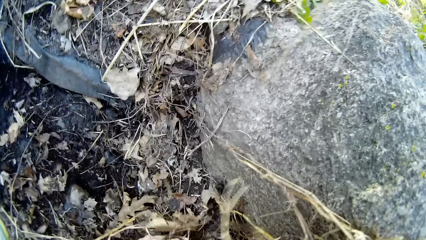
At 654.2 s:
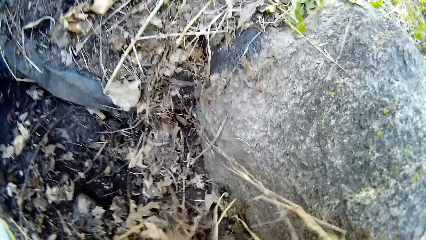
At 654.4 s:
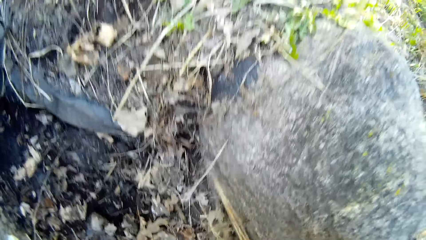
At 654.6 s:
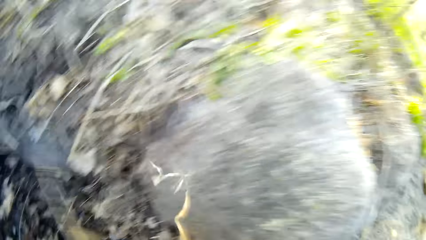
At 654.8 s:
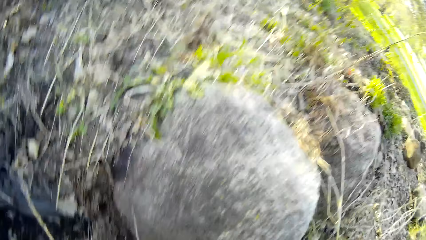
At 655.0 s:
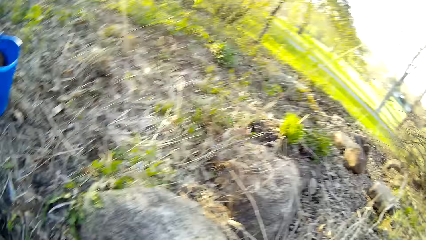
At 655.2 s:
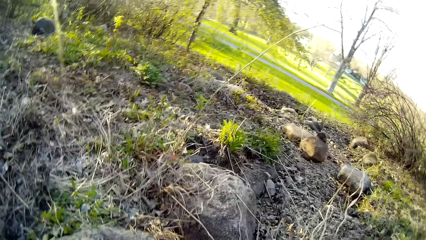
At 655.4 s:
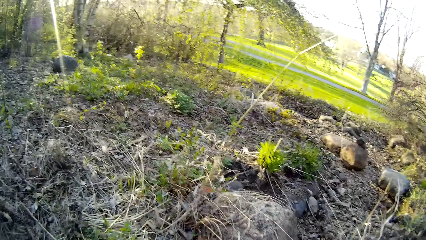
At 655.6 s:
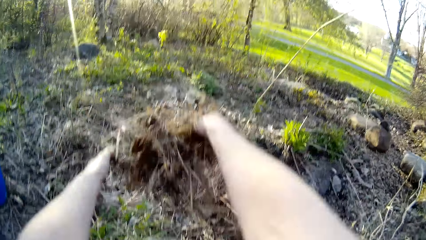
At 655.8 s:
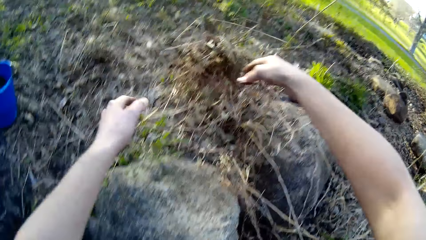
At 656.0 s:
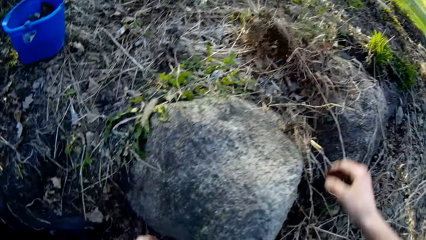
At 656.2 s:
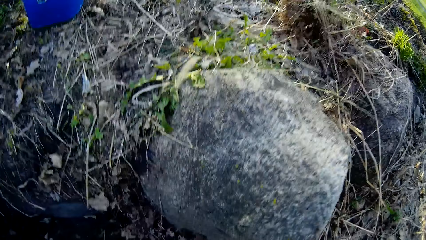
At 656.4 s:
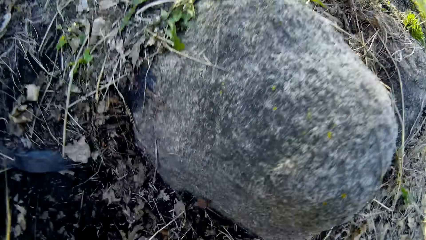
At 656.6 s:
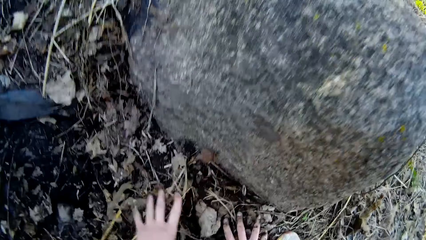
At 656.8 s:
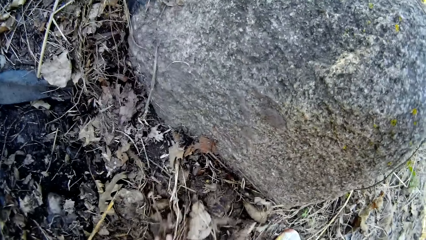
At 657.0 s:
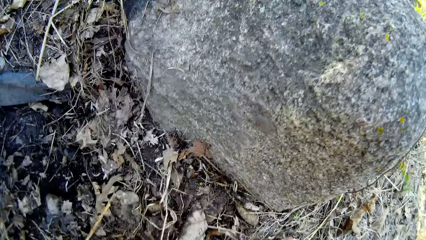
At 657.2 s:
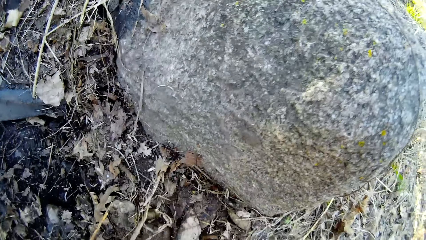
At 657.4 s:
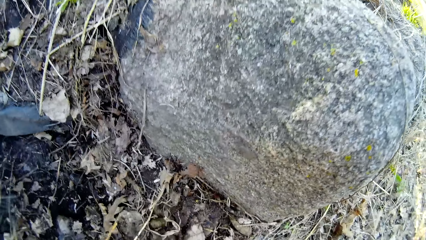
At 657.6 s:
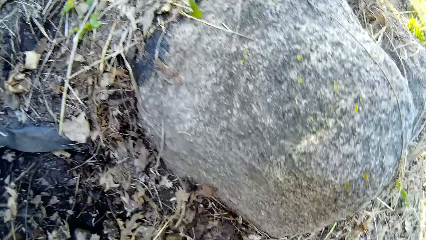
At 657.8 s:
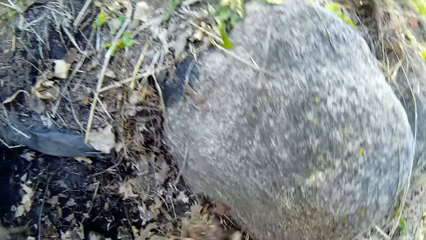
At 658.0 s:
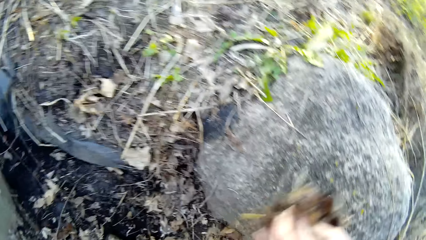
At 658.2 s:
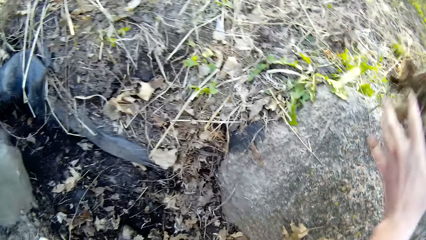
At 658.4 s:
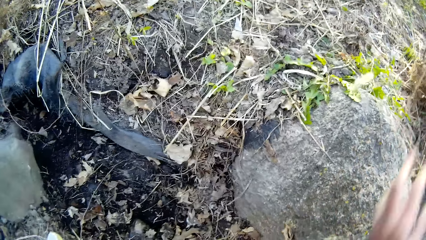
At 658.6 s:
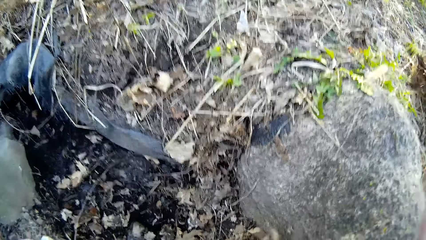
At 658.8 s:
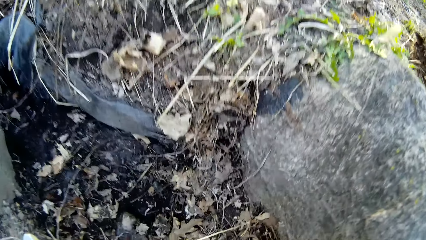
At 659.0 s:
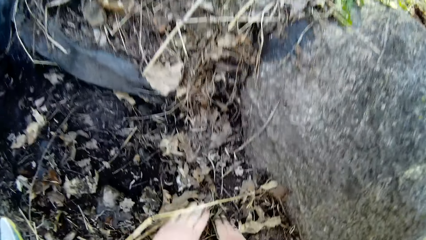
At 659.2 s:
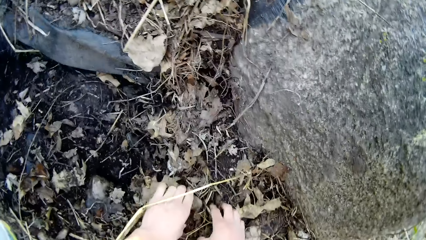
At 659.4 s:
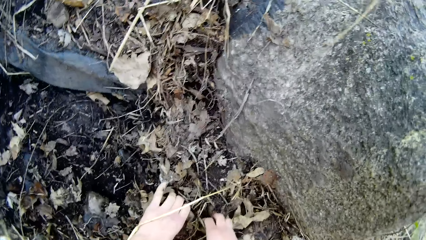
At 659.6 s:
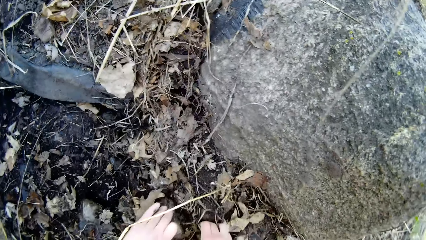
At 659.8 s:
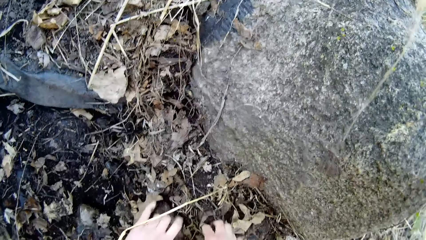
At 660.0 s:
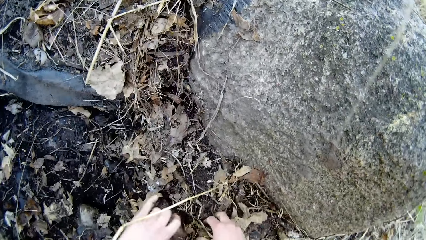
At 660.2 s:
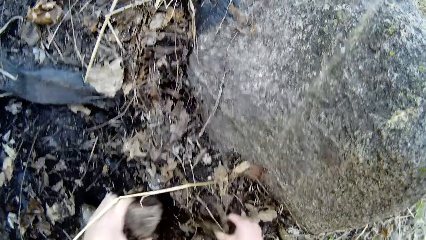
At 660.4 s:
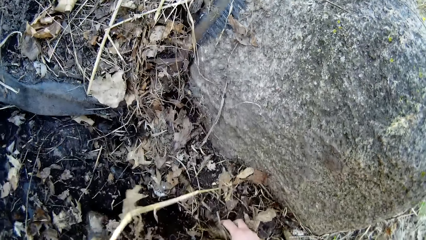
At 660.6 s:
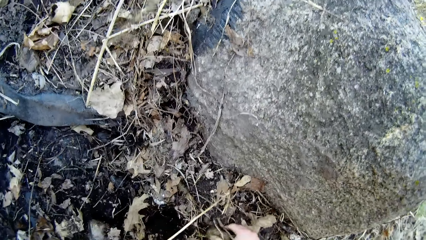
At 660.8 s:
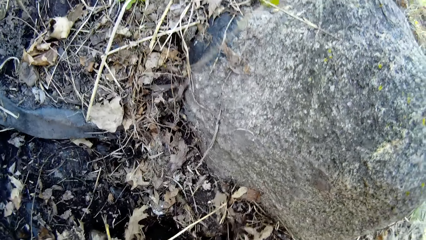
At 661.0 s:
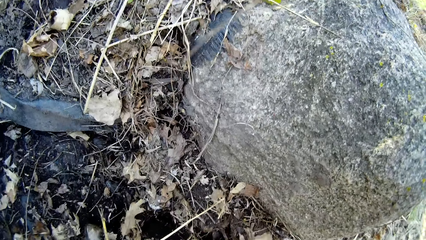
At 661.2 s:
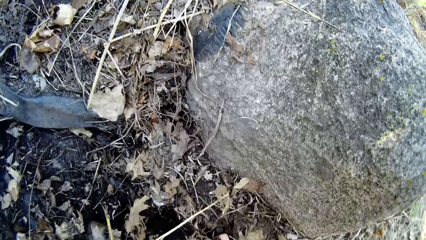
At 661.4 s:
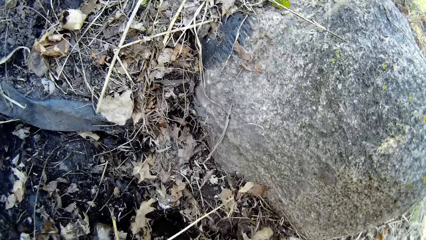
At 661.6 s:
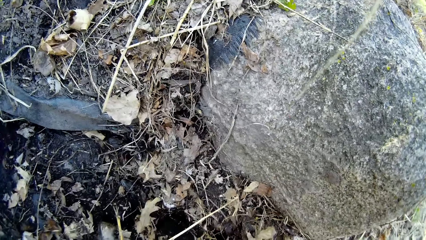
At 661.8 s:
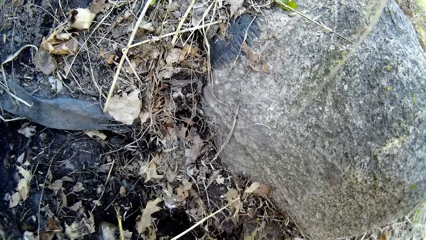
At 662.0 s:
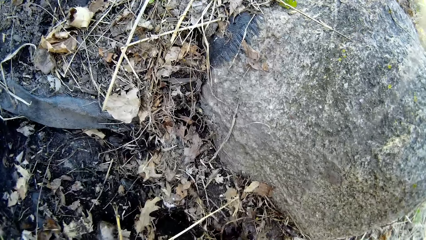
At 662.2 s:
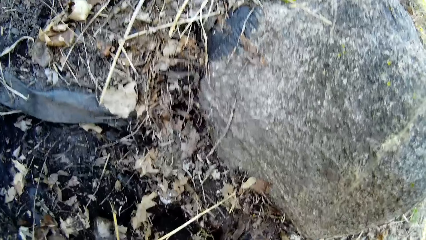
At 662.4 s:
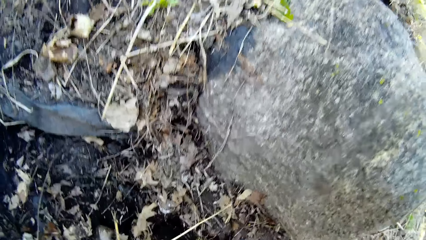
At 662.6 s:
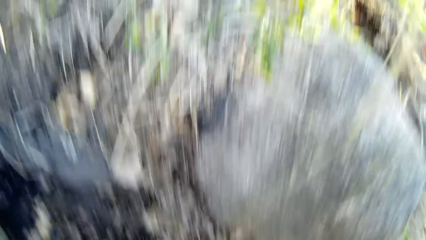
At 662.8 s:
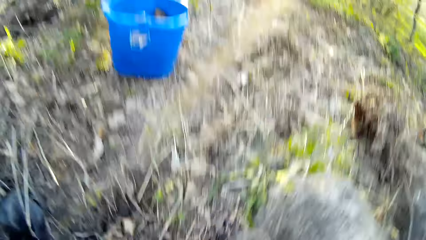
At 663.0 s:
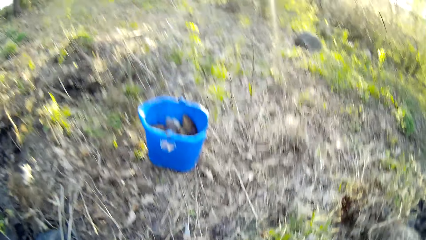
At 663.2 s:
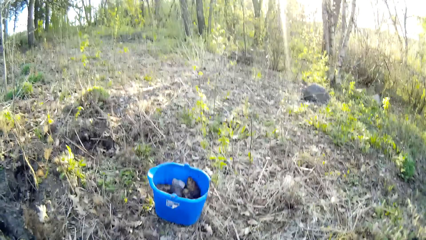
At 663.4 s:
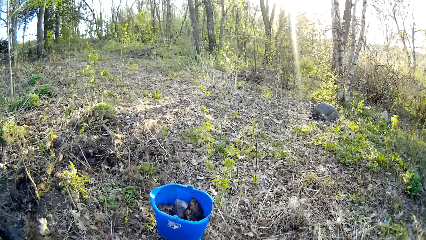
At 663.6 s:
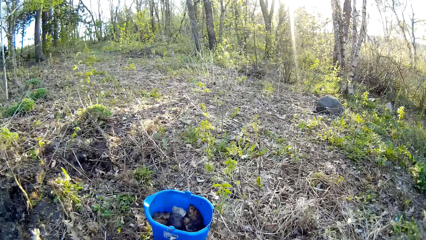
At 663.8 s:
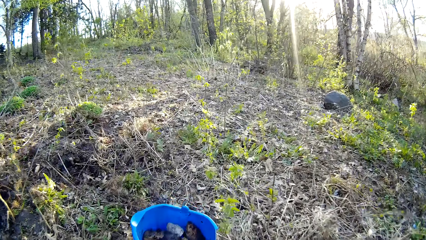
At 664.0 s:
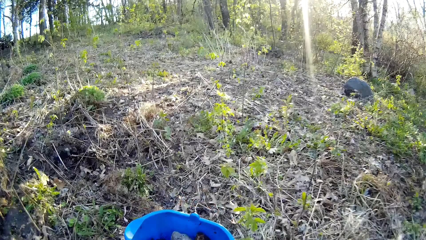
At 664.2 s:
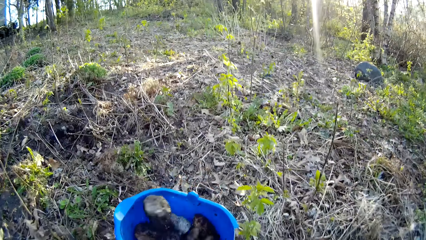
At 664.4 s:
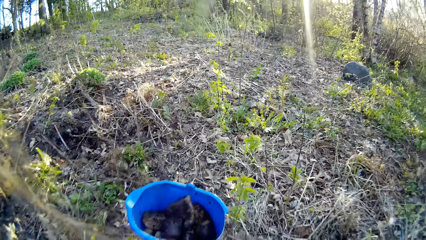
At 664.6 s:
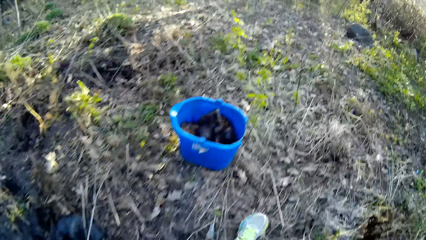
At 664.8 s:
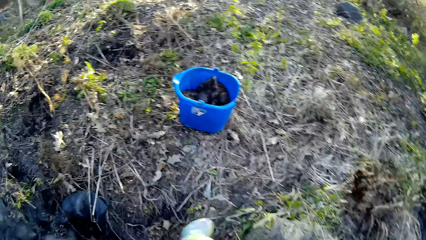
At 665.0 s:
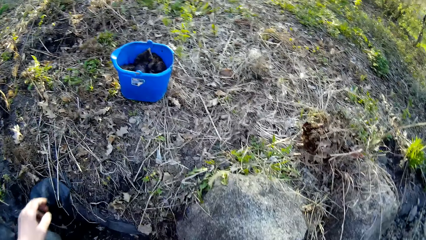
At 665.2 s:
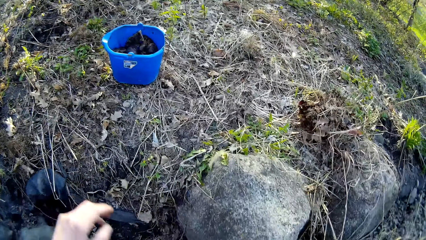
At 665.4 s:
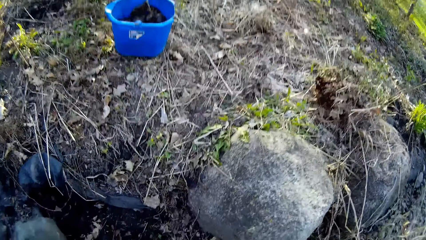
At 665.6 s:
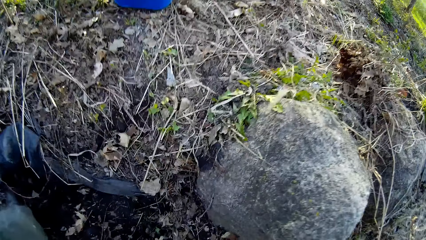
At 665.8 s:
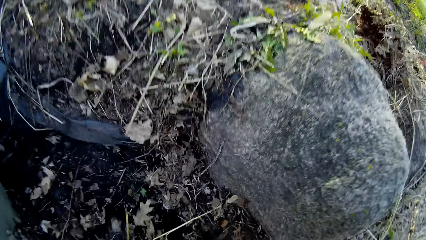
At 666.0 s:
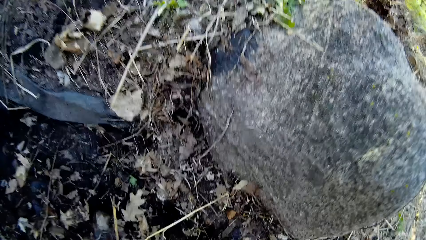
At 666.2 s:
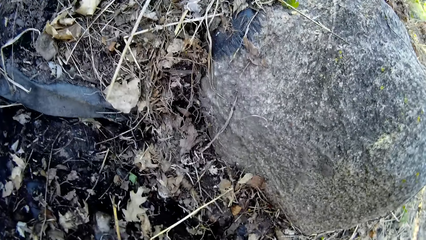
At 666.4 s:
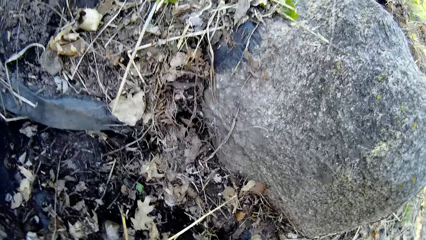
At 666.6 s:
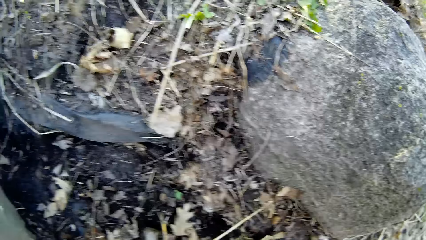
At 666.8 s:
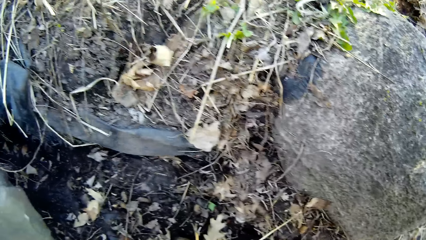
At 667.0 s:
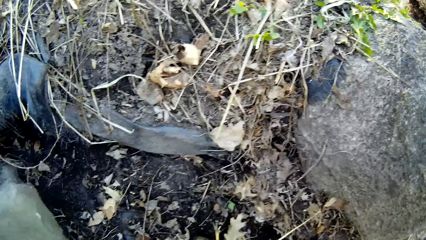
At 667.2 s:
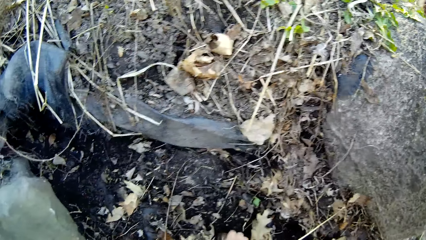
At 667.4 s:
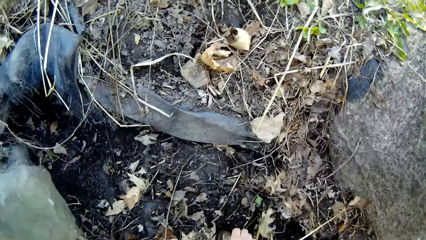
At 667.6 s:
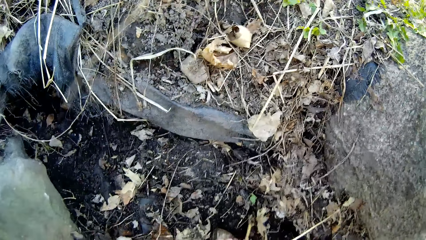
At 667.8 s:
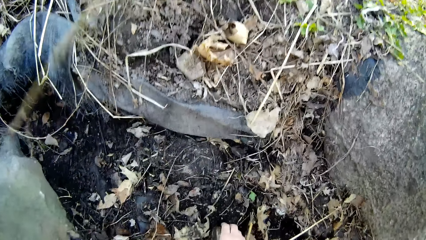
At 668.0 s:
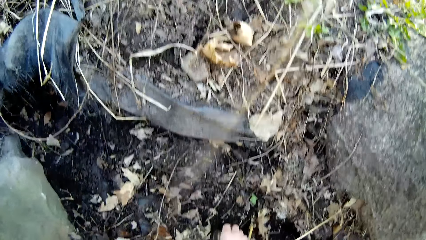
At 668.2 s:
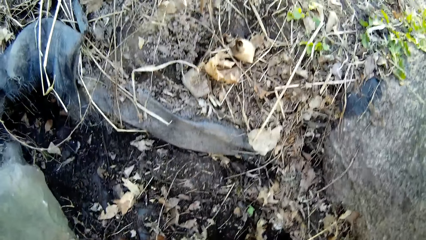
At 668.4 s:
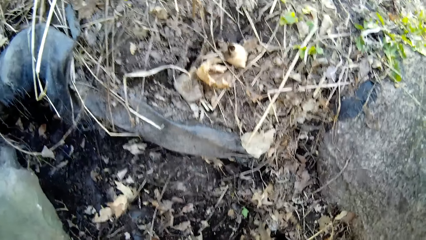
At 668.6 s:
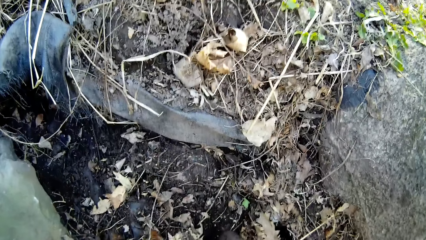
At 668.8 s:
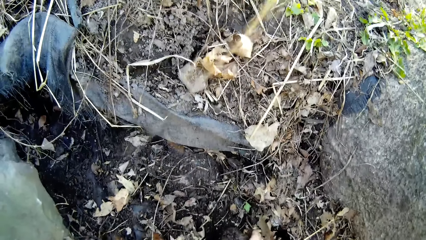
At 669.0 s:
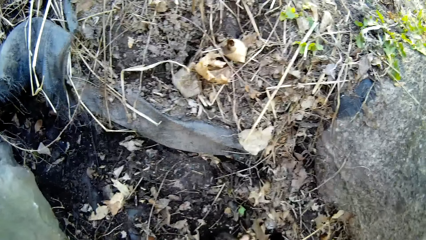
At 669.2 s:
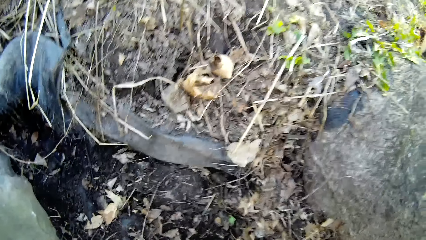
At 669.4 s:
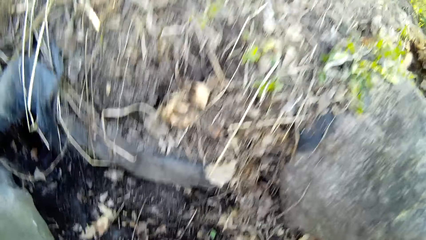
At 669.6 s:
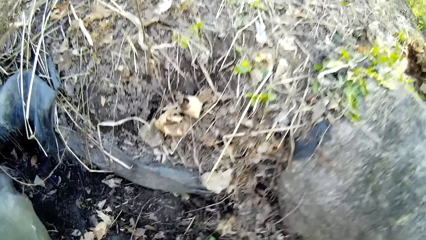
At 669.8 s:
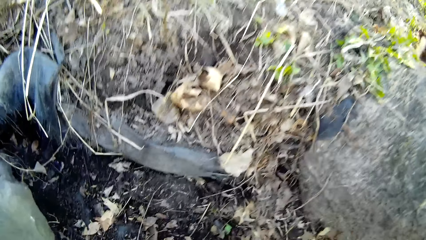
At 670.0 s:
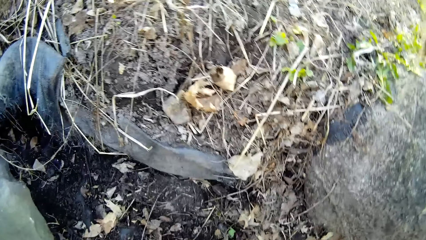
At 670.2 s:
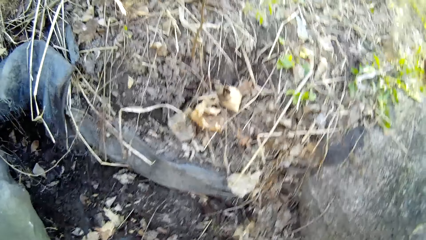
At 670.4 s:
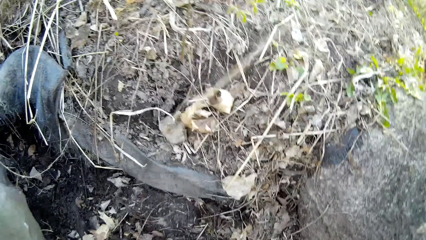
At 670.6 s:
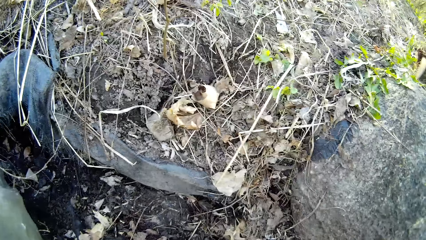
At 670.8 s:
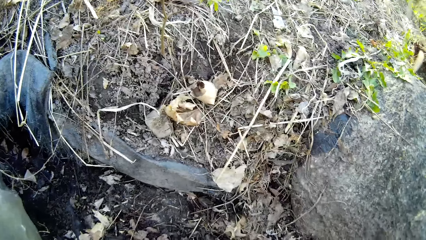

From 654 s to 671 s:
The camera wearer throws the dry leaves away with both hands. He clears the dry leaves on the ground with both hands. He throws the dry leaves away with both hands. He picks pieces of stone from the ground with both hands. He throws the pieces of stone into the bucket with both hands. He picks a piece of stone from the ground with his right hand.
